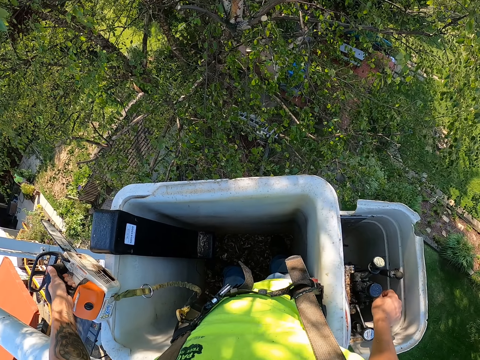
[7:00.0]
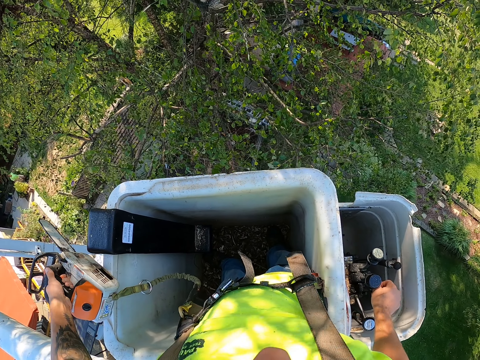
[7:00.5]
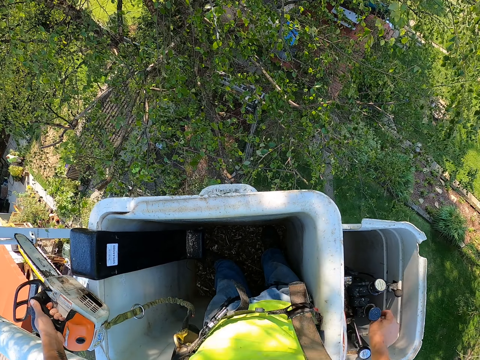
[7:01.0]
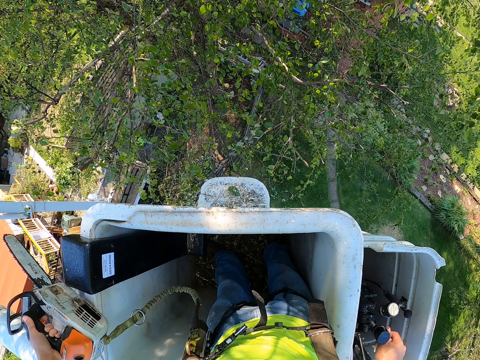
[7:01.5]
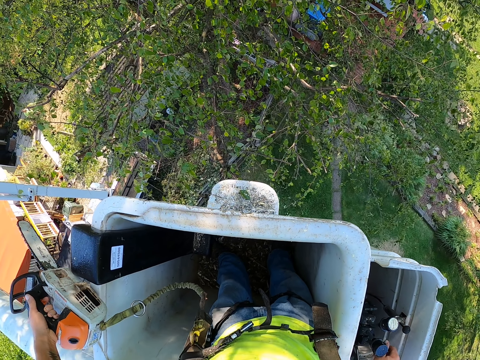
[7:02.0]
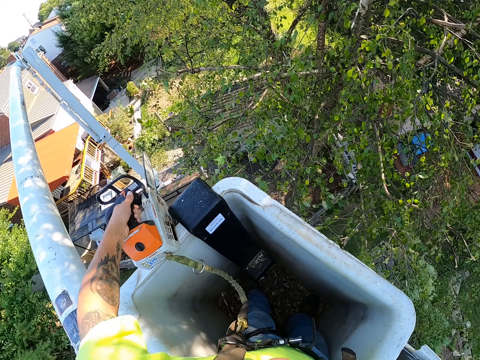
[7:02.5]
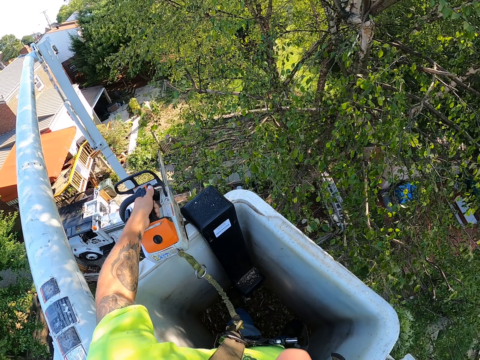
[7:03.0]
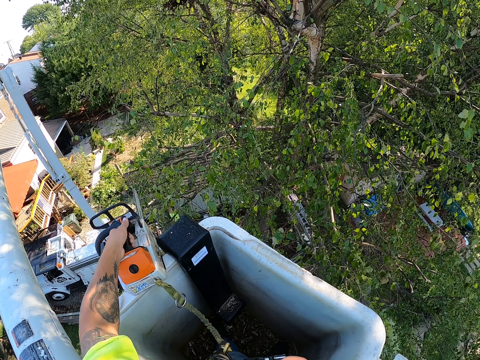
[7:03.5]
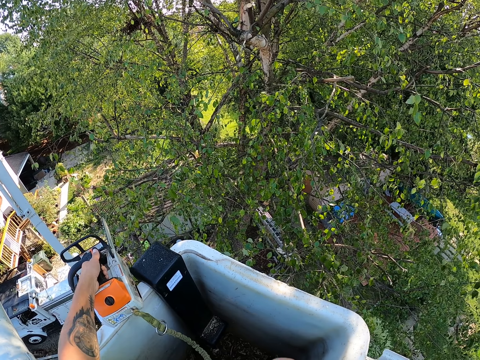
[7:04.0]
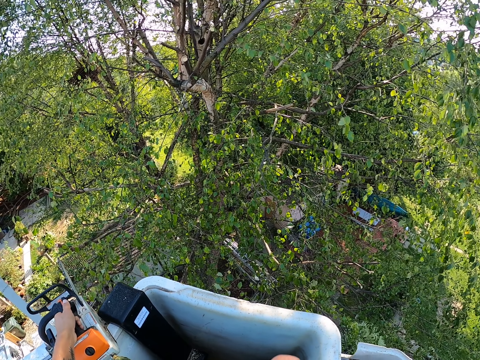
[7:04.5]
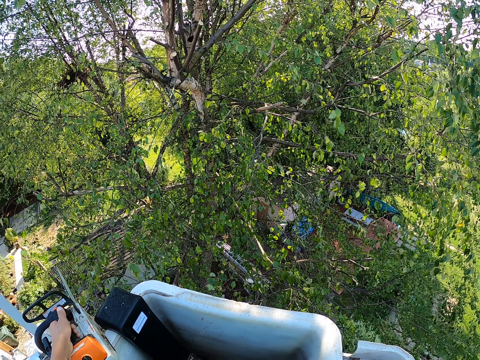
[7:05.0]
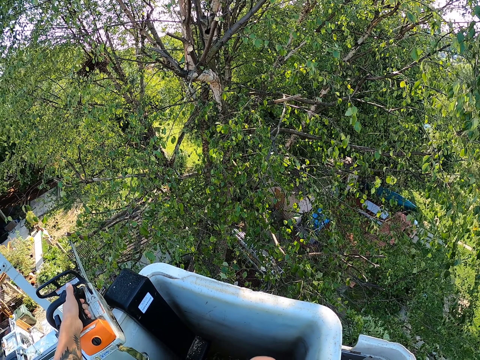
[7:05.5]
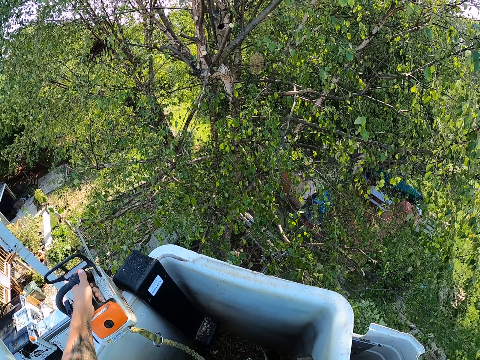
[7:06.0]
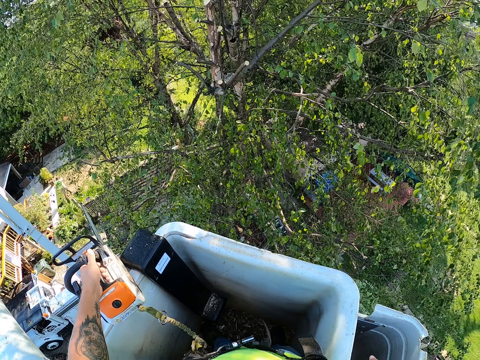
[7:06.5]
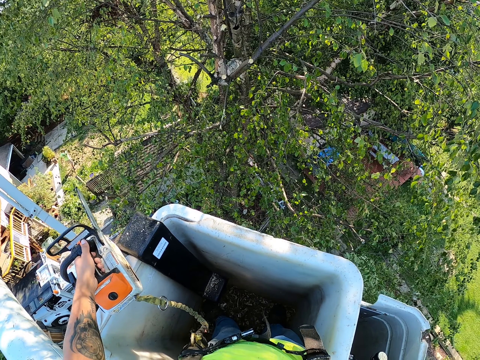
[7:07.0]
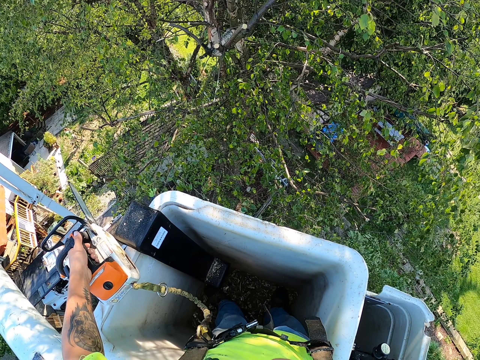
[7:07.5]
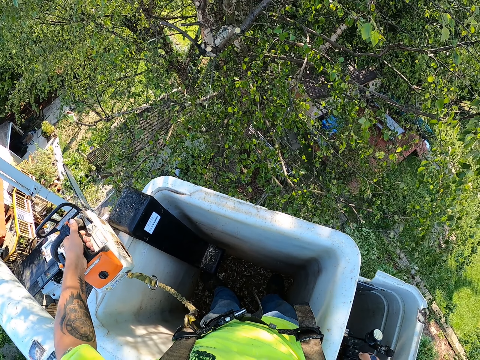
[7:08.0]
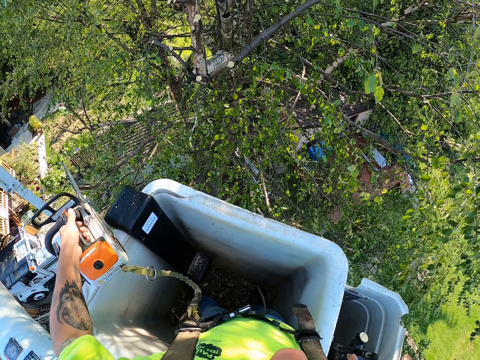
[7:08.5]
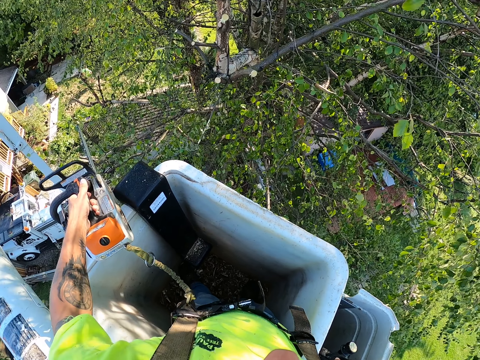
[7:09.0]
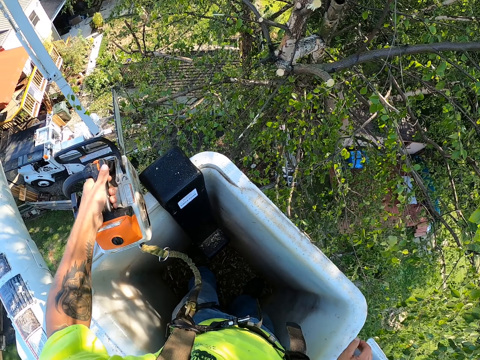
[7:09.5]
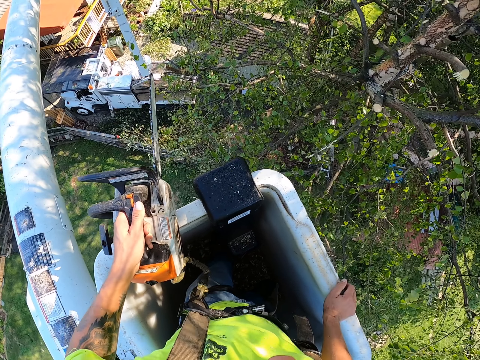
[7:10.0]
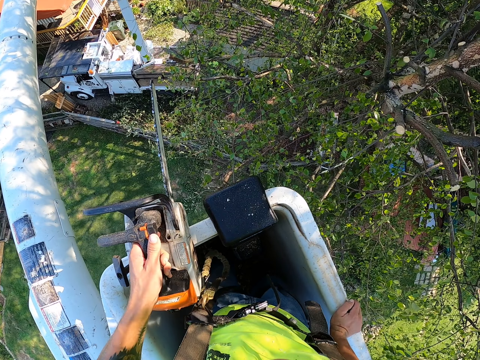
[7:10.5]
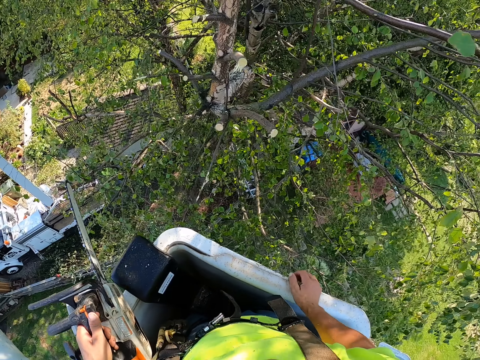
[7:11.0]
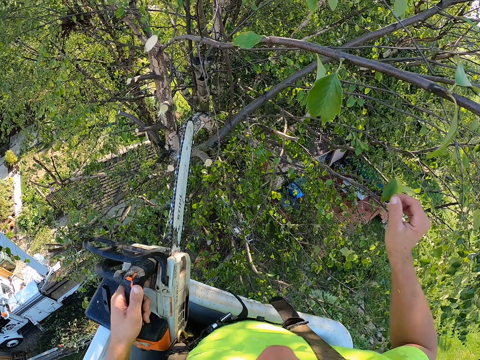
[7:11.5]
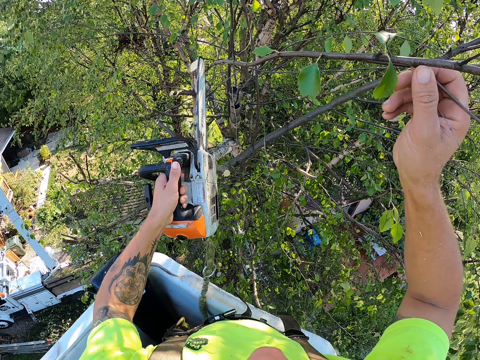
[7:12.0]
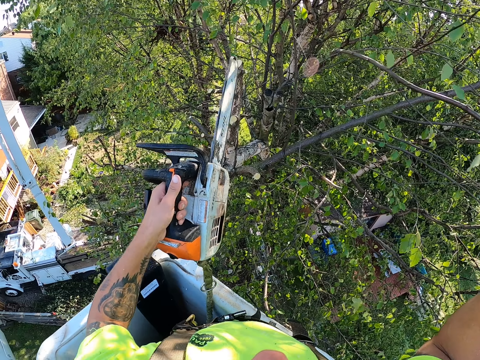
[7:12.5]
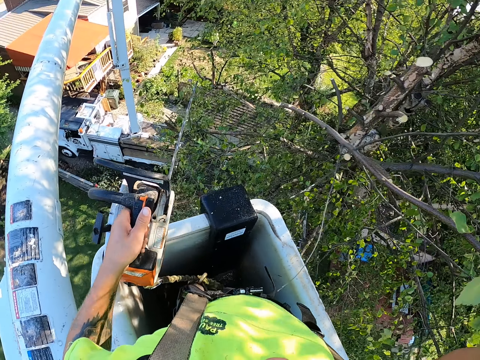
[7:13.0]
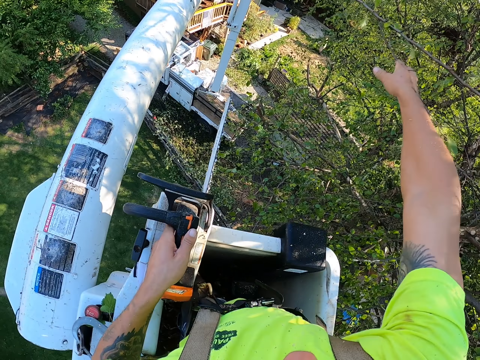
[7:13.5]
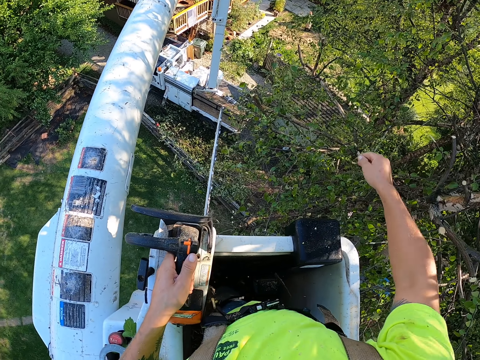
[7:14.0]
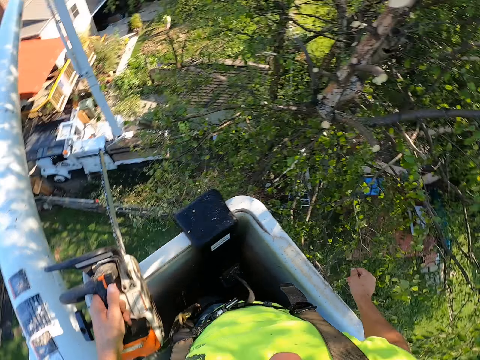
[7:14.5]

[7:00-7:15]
The camera wearer looks around. He adjusts the cherry picker with the control sticks in his right hand. He pulls a tree branch with his right hand. He cuts the branch. He drops the tree branch from the cherry picker on the ground with his right hand. He throws the branch.

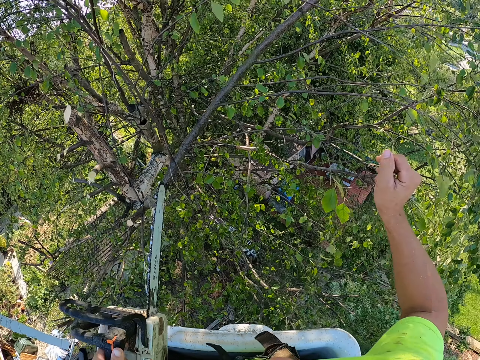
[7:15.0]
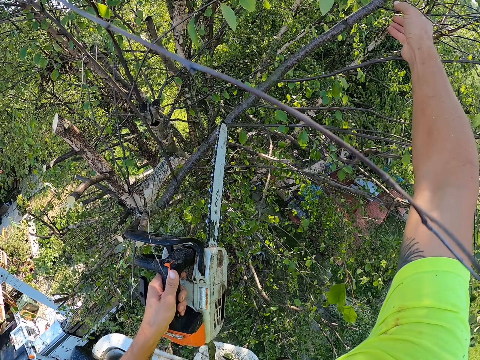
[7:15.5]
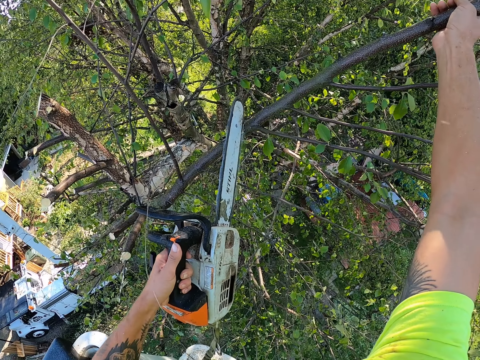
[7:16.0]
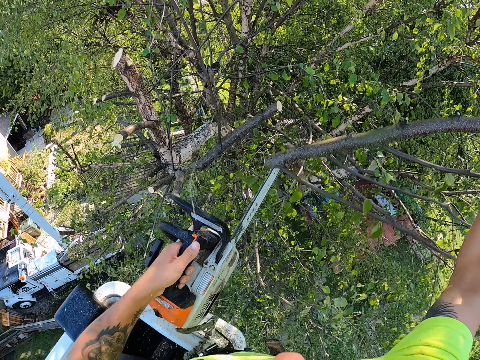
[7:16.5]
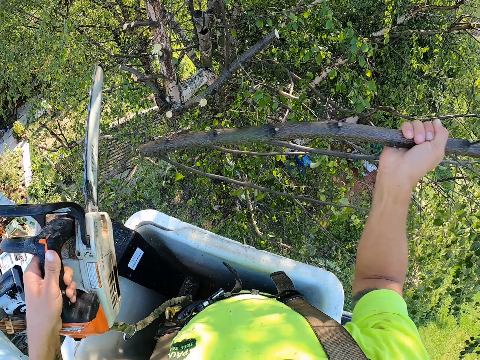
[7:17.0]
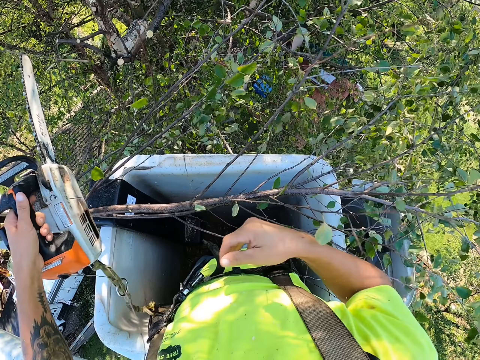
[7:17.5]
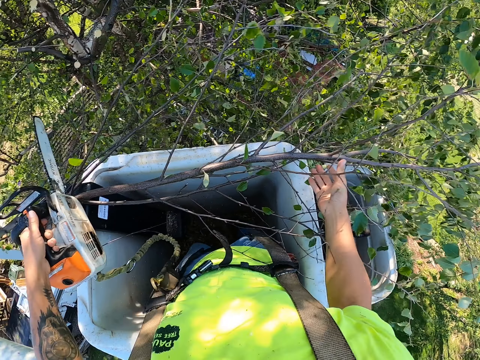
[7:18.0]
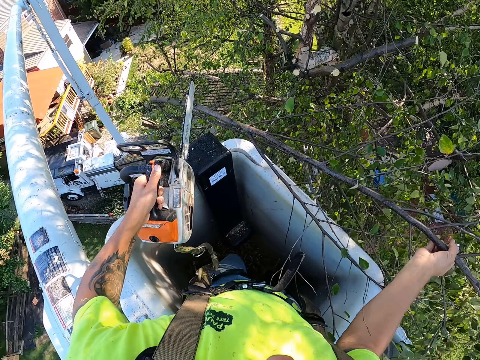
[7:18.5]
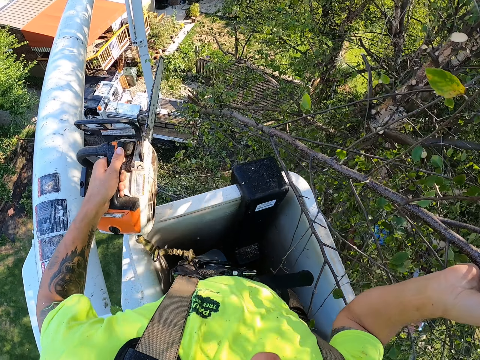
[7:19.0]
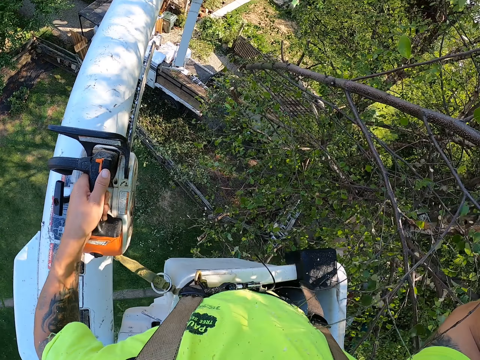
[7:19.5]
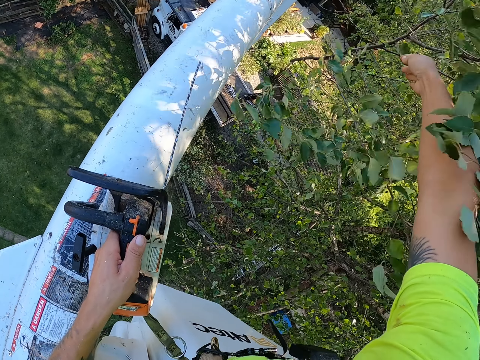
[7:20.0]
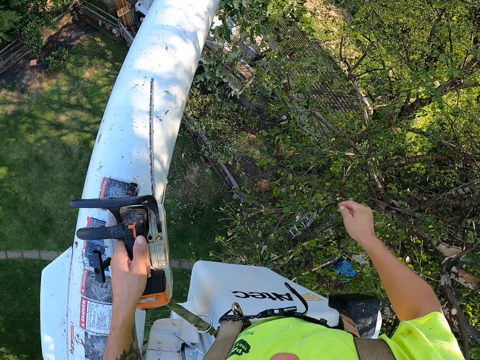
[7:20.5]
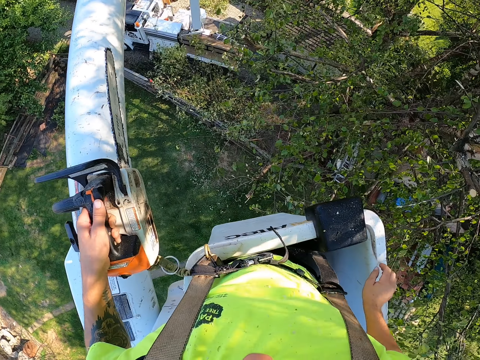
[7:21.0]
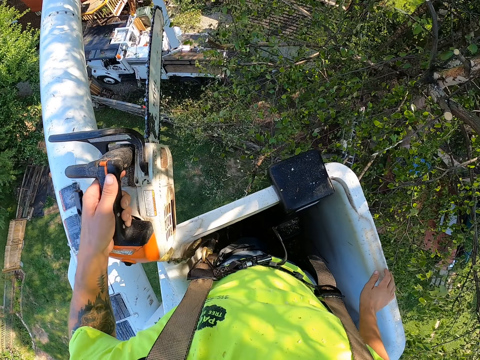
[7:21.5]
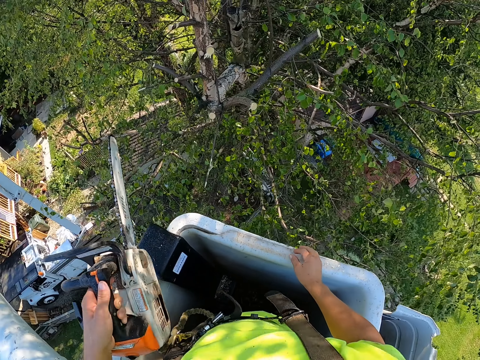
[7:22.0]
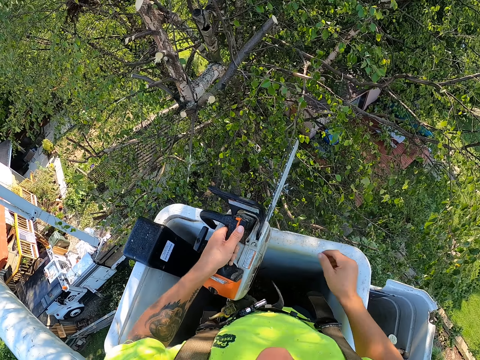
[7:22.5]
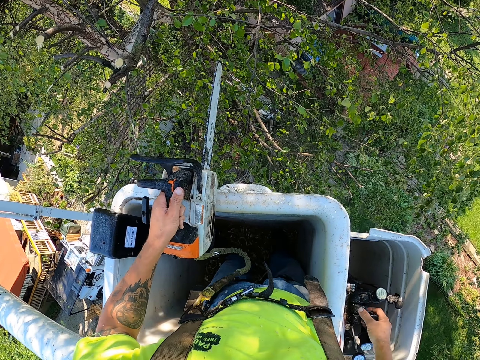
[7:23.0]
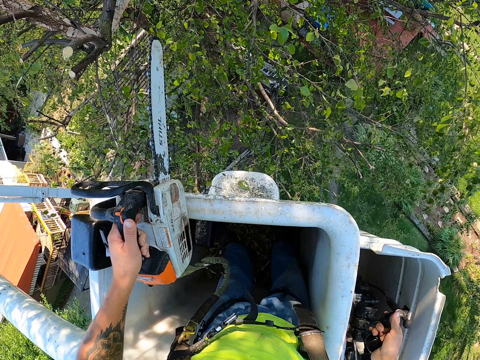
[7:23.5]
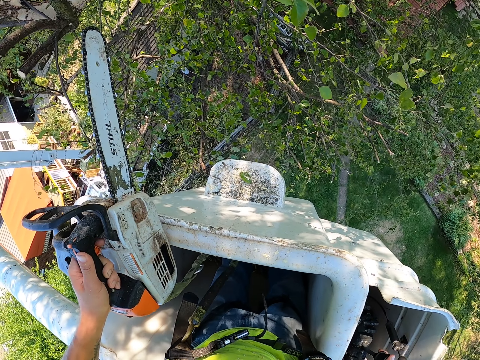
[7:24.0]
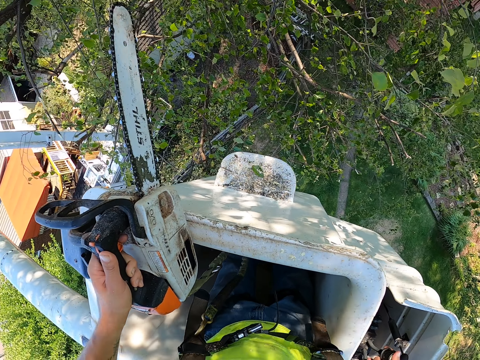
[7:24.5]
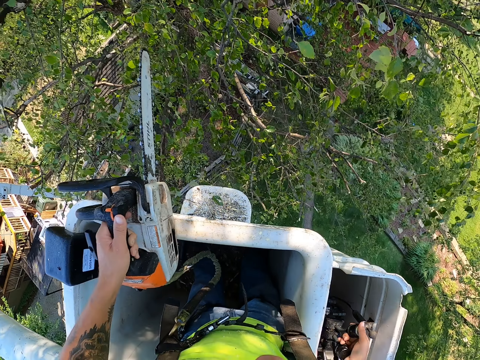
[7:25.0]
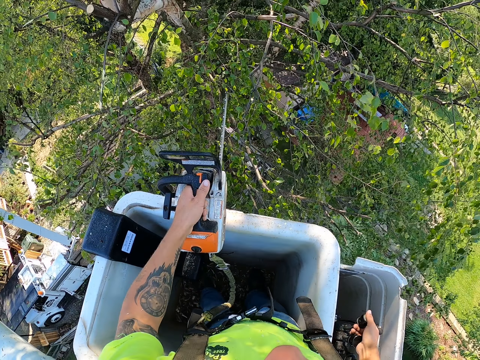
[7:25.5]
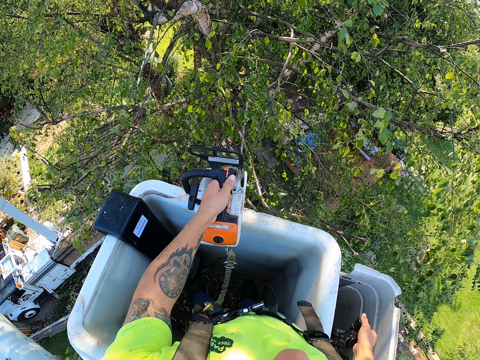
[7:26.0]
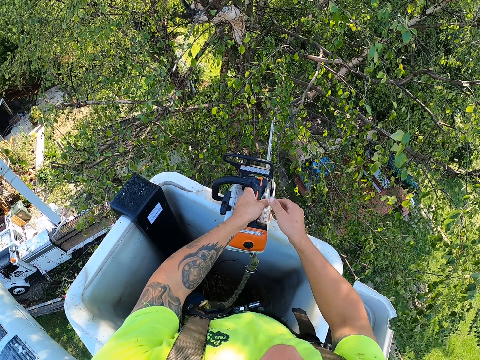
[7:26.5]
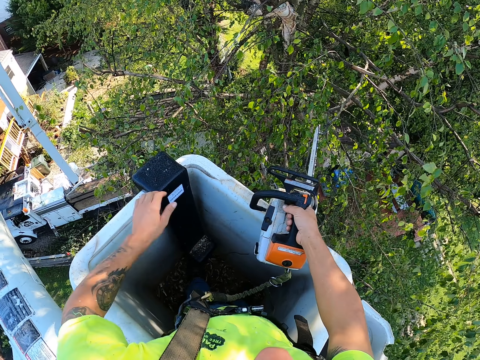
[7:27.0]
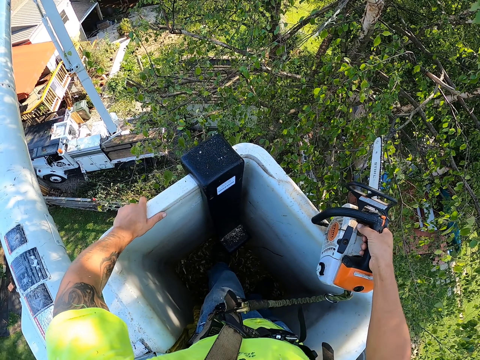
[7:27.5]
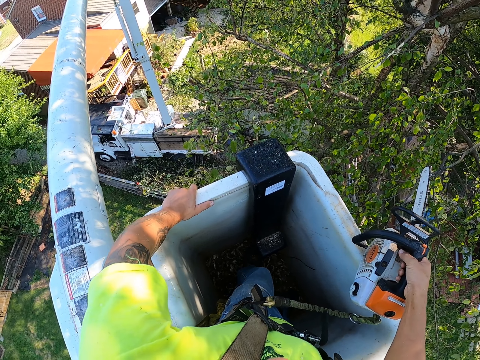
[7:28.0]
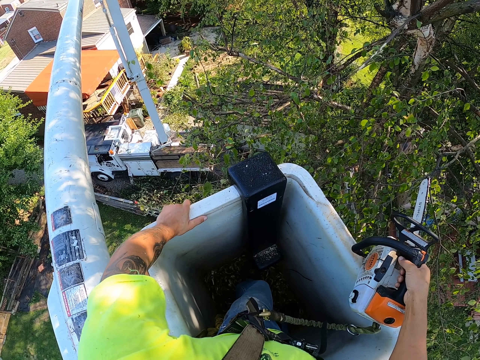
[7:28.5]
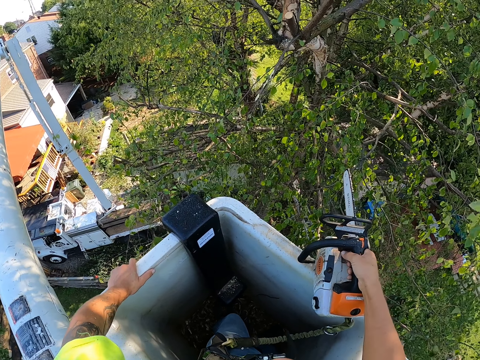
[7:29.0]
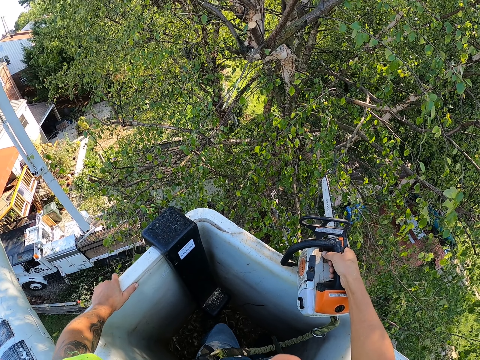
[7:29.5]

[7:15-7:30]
The camera wearer grabs a tree branch with his right hand. He holds the tree branch. He cuts the tree branch with the chain saw in his left hand. He drops the tree branch from a cherry picker on the ground with his right hand. He throws the branch. He adjusts the cherry picker with the control sticks in his right hand. He operates the elevator. He passes the chainsaw from his left hand to his right hand and holds the cherry picker handle with his right hand. He holds the power saw.
